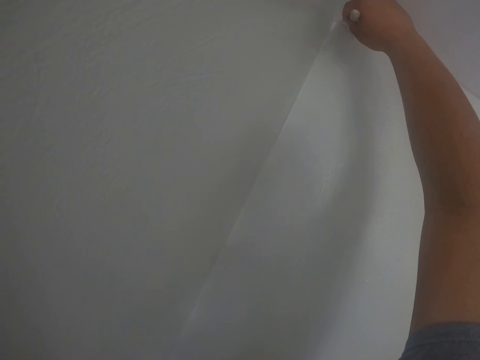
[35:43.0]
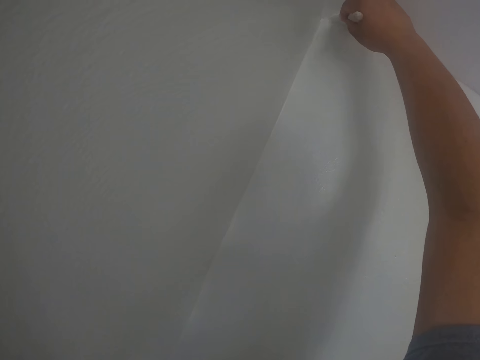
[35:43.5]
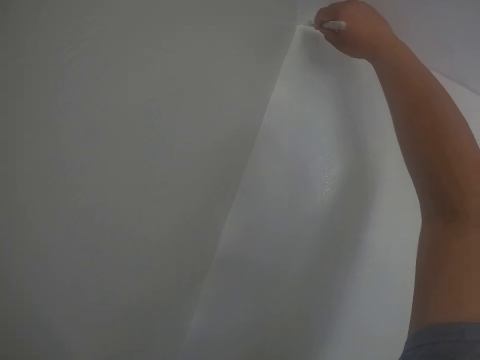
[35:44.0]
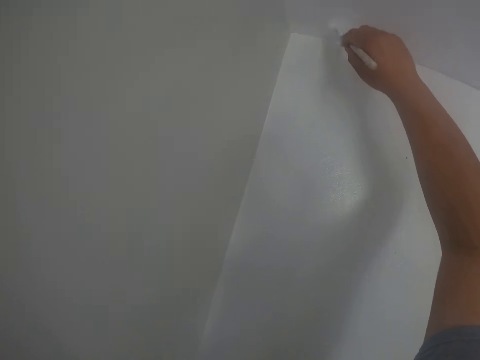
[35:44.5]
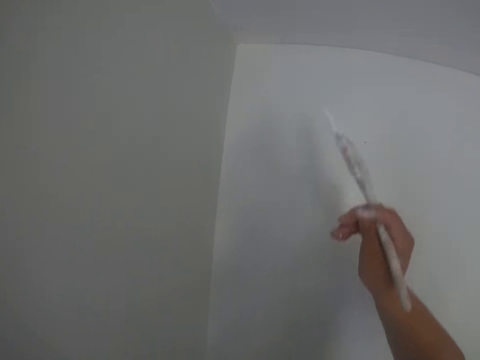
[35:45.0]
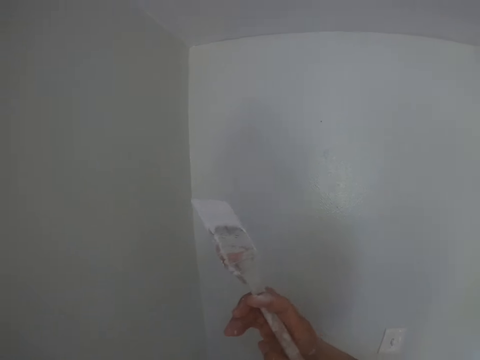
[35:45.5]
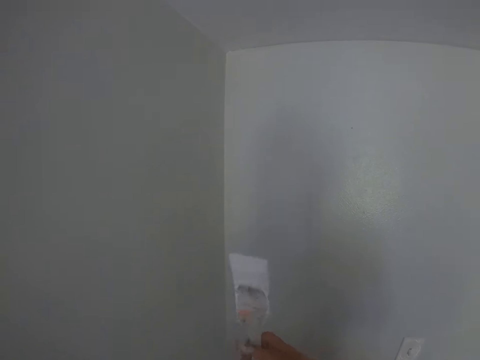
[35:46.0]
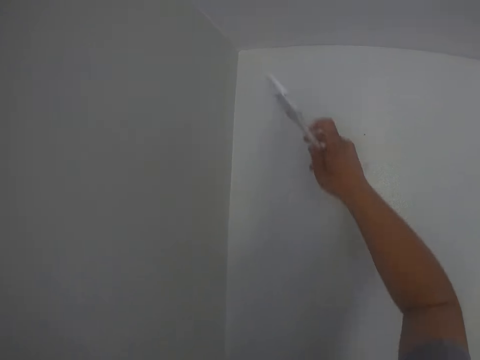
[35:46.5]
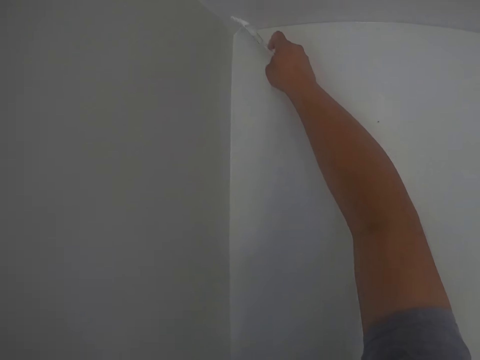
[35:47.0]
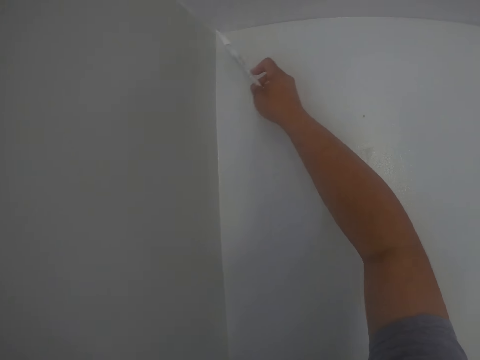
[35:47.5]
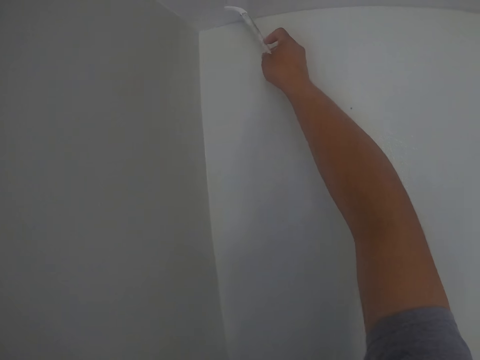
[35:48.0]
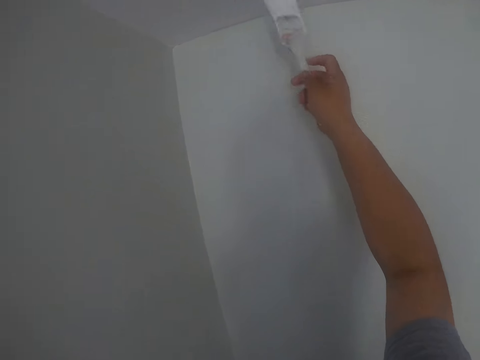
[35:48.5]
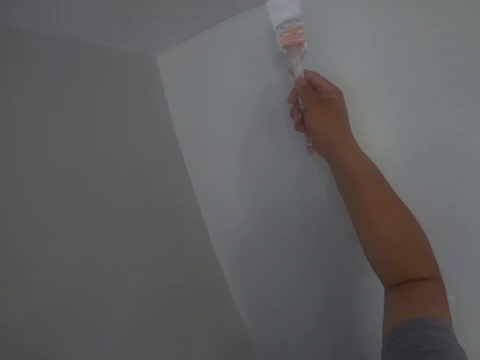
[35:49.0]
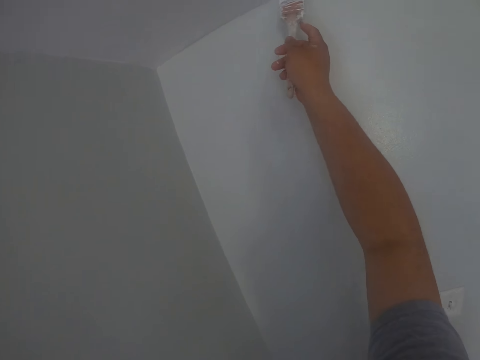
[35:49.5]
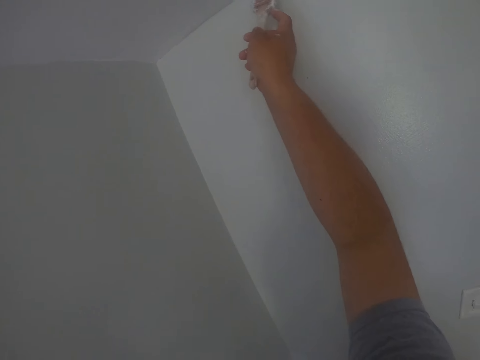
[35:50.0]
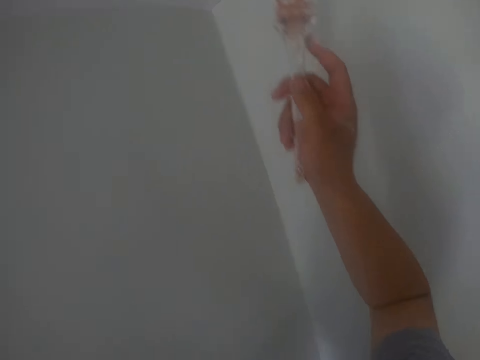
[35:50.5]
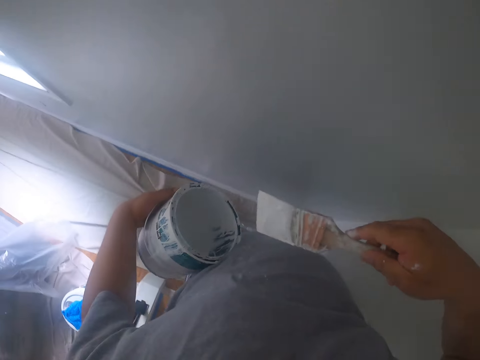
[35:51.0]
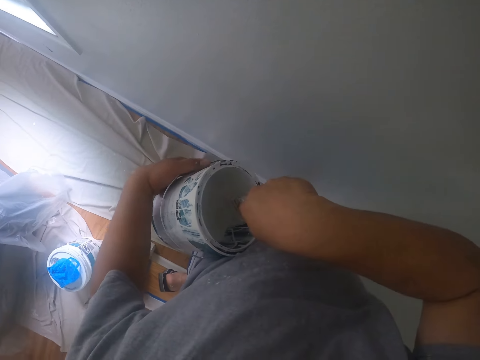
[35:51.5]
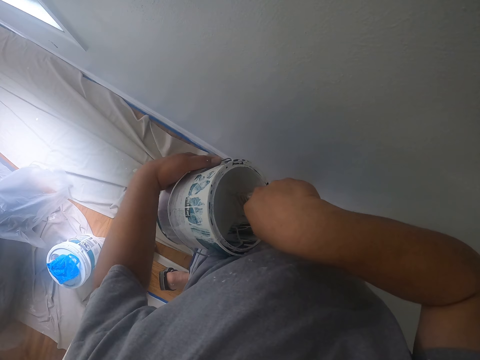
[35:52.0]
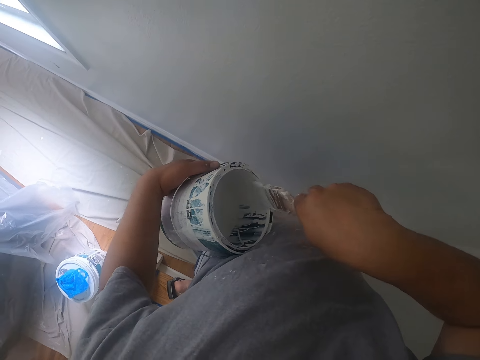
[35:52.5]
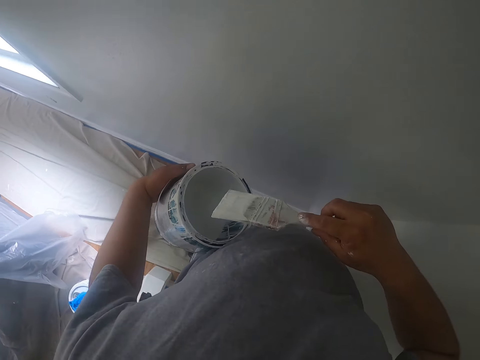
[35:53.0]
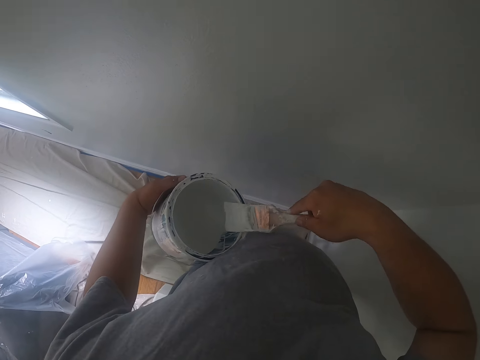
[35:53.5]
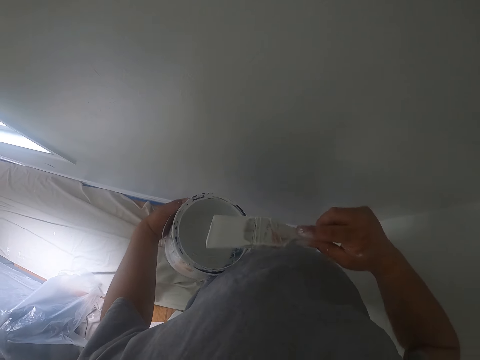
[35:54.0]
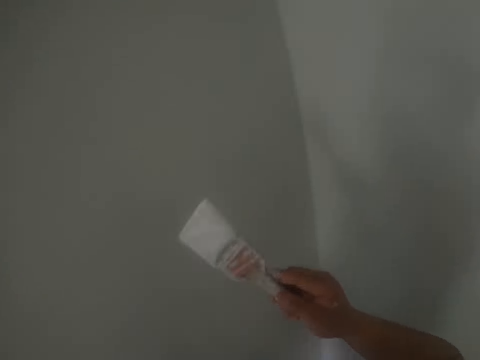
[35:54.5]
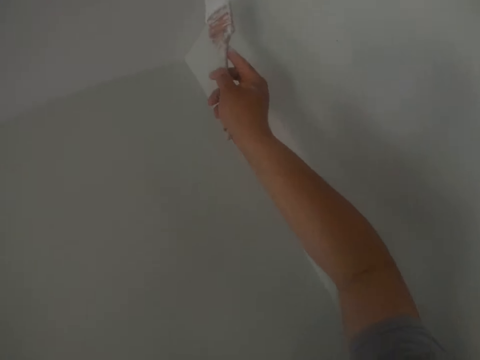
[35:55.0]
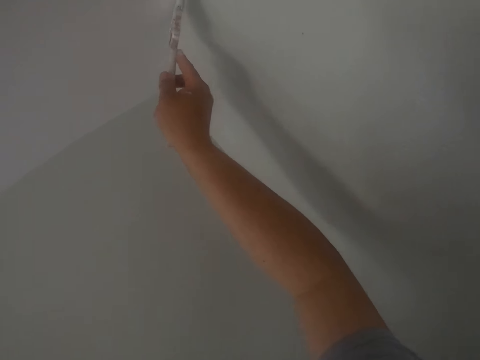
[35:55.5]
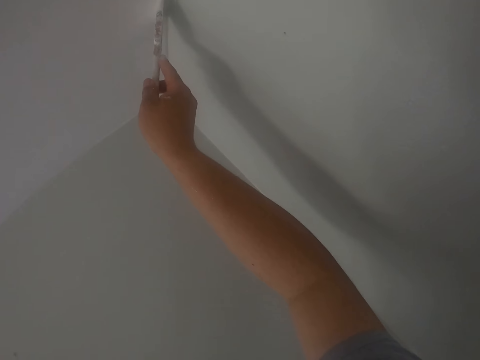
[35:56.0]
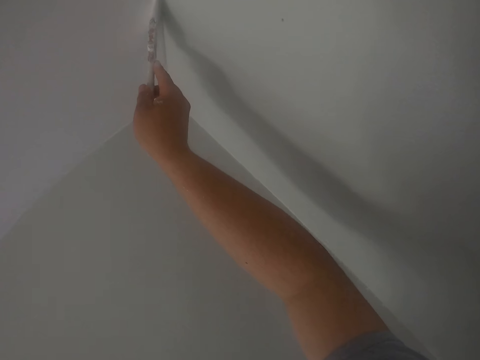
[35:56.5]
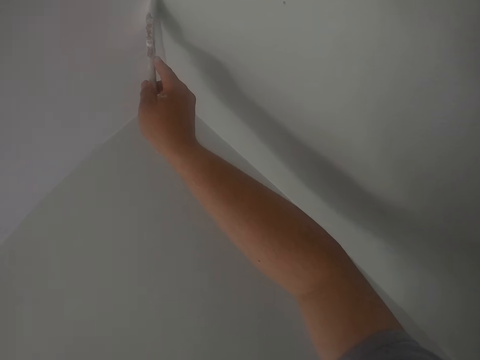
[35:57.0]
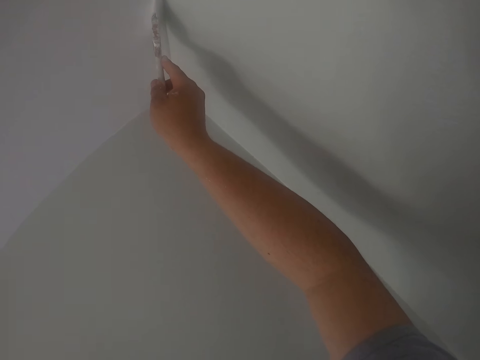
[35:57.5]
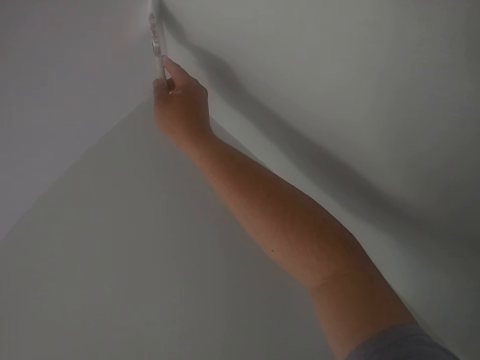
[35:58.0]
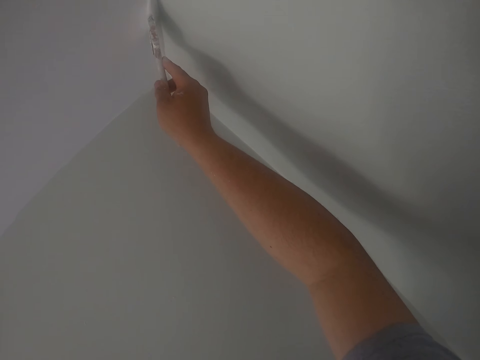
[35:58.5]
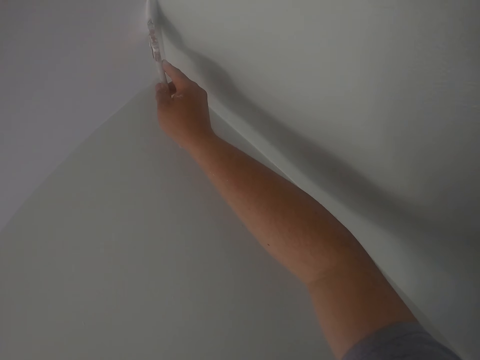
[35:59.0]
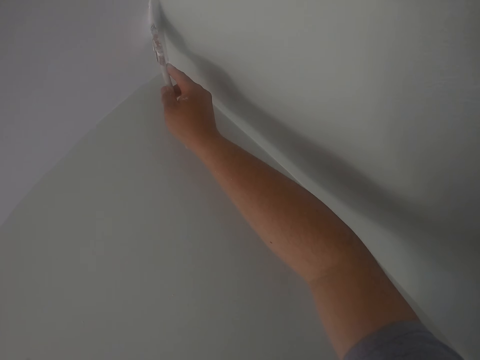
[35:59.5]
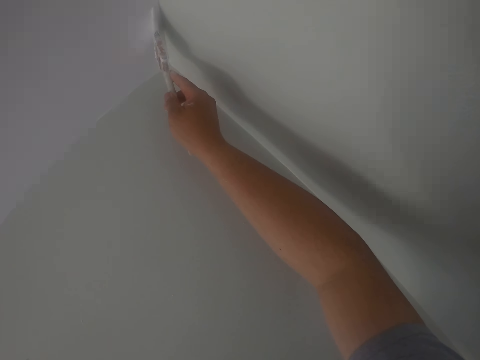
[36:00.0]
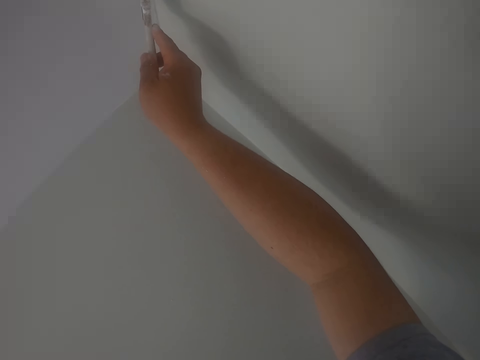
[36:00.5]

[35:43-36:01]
The camera wearer lowers the paintbrush in his right hand from the ceiling. He paints the ceiling with the paintbrush in his right hand. He dips the paintbrush into the can of paint with his right hand. He removes the paintbrush from the can of paint. He cleans off paint on the paintbrush with the edge of the can. He paints the ceiling with the paintbrush in his right hand.

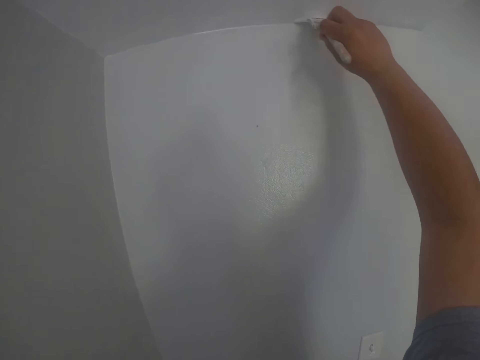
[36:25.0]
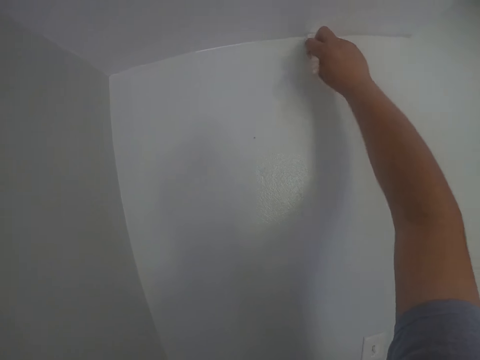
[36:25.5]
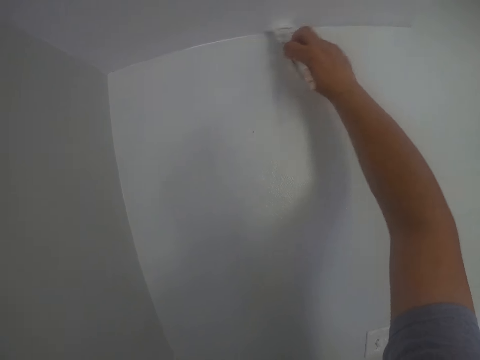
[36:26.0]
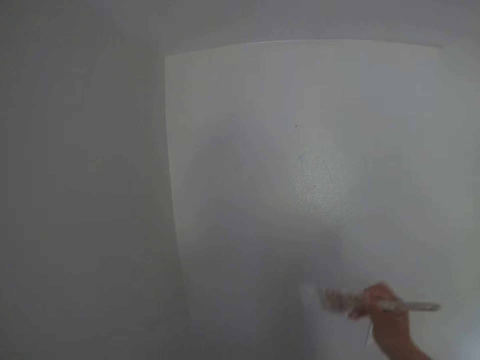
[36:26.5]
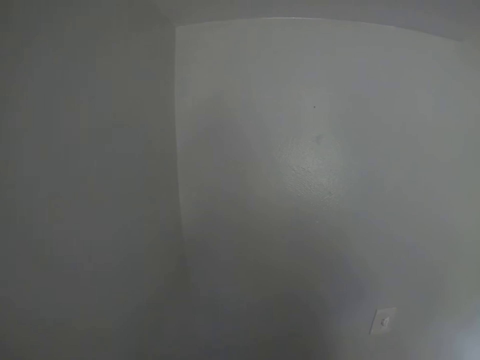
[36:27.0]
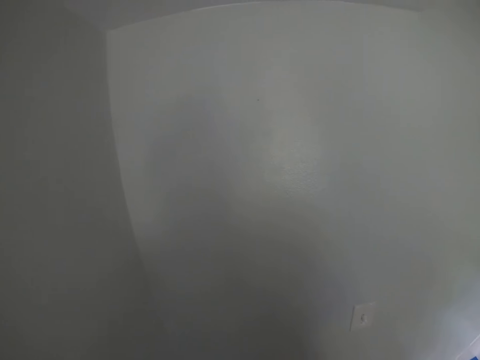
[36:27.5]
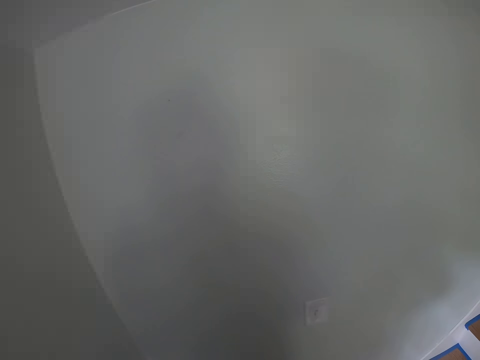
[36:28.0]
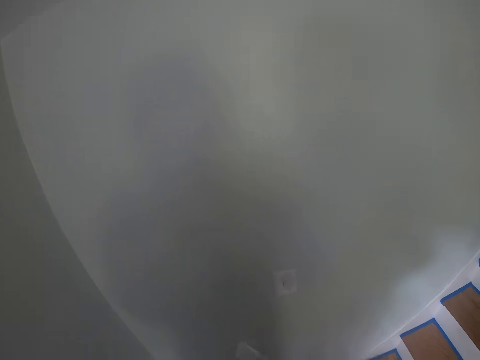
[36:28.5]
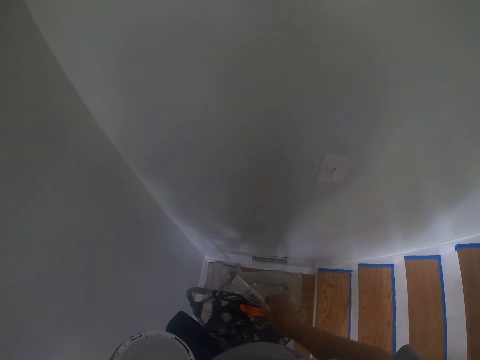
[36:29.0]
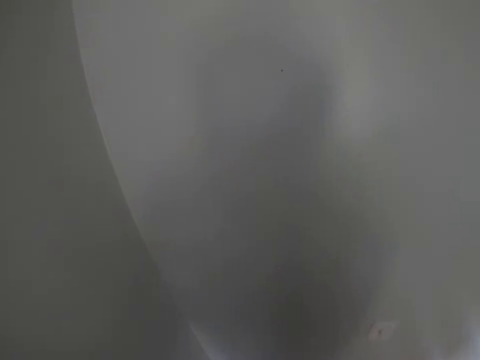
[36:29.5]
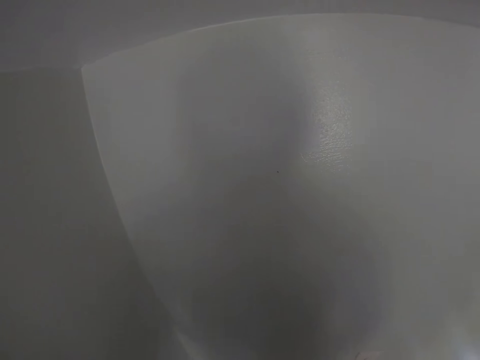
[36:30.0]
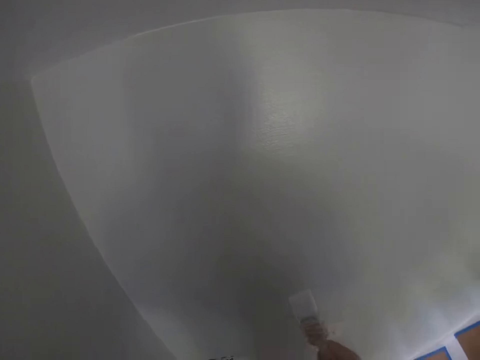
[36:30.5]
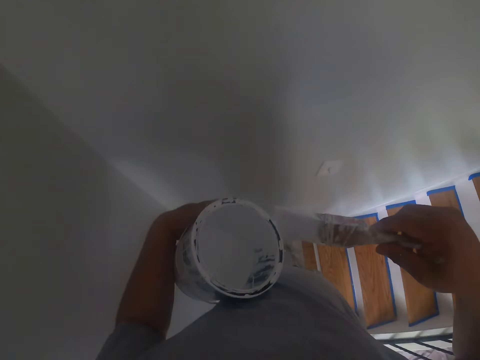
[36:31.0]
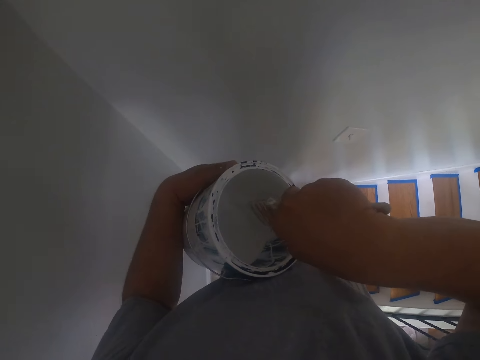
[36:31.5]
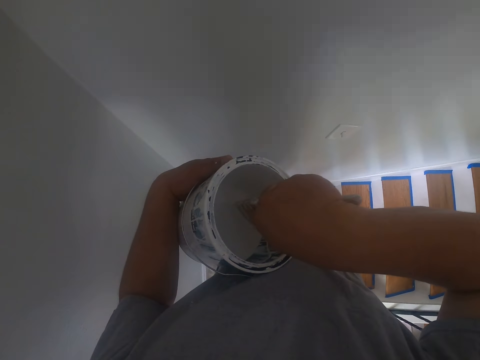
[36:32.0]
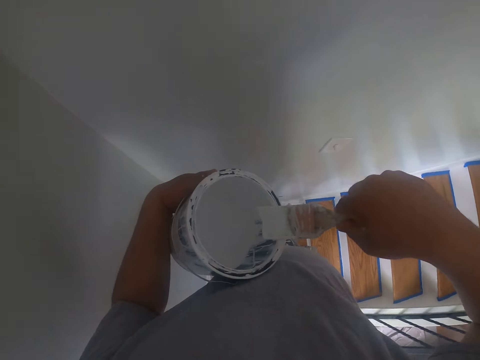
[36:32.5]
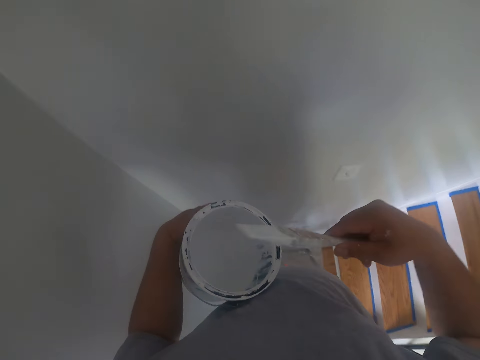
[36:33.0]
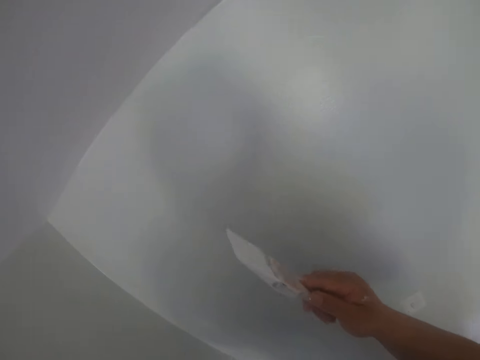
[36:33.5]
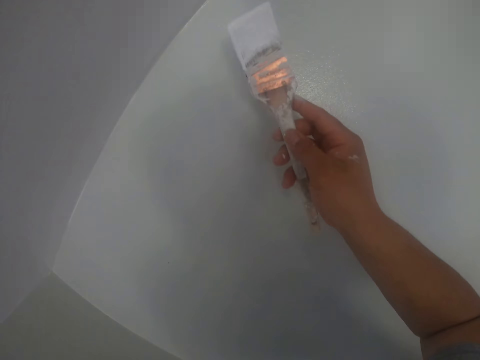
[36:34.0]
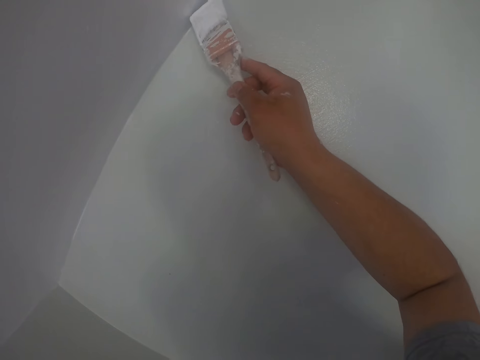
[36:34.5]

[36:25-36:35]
The camera wearer holds the paintbrush. He looks at the wall. He holds a paint can. He dips the paintbrush into the can of paint in his left hand. He cleans off paint on the paintbrush with the edge of the can. He paints the wall using the paintbrush.
